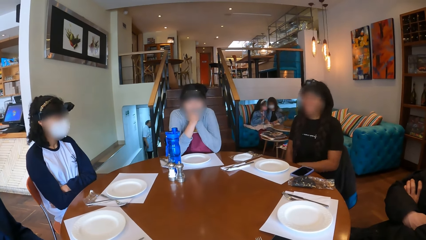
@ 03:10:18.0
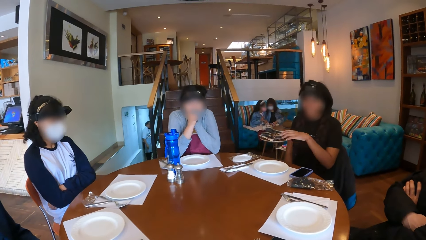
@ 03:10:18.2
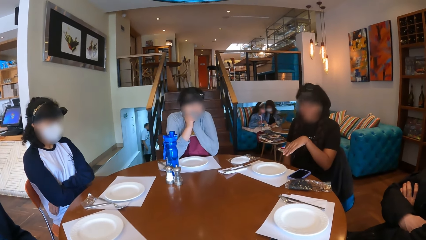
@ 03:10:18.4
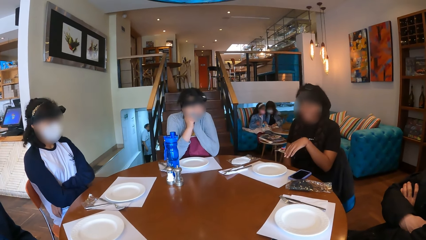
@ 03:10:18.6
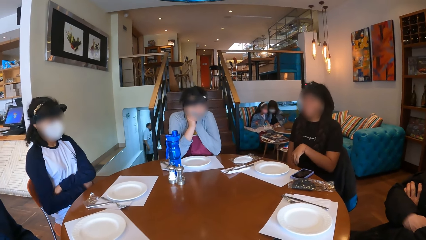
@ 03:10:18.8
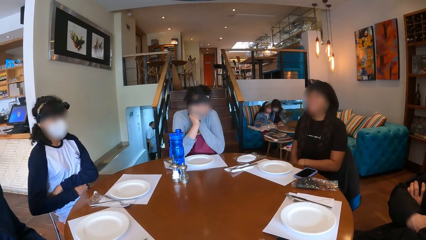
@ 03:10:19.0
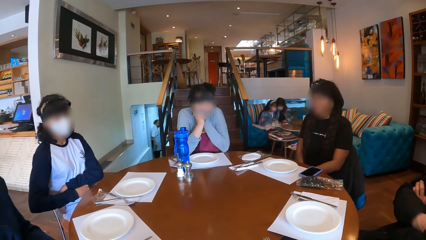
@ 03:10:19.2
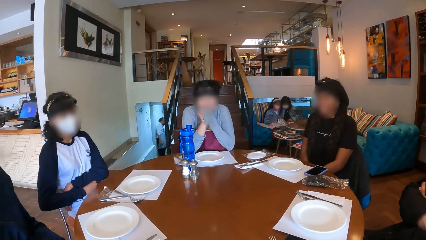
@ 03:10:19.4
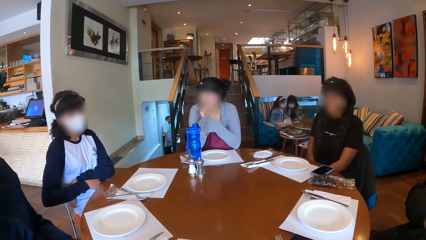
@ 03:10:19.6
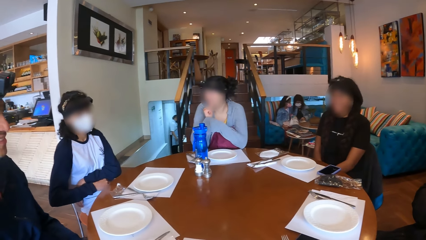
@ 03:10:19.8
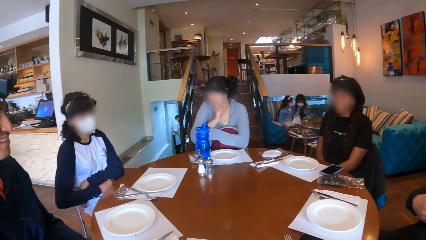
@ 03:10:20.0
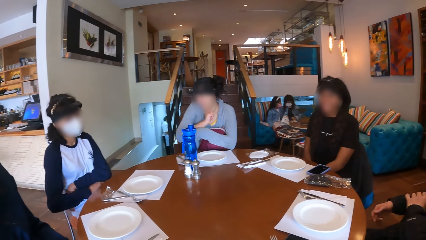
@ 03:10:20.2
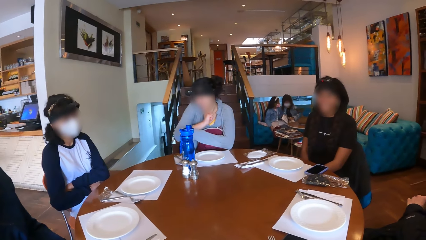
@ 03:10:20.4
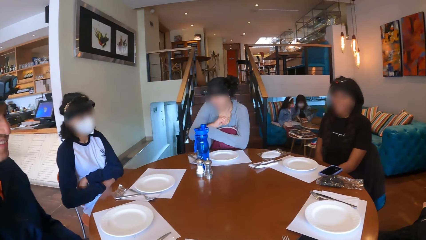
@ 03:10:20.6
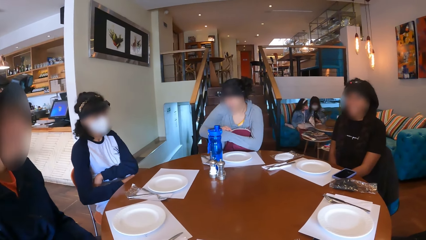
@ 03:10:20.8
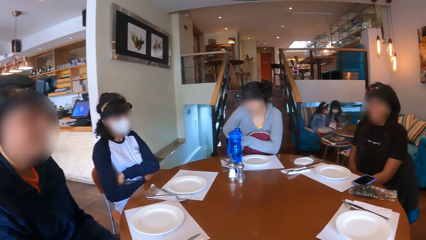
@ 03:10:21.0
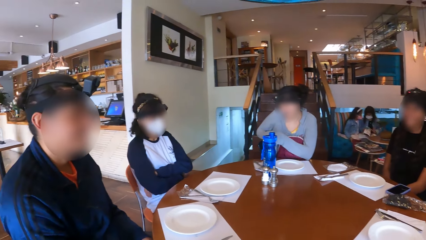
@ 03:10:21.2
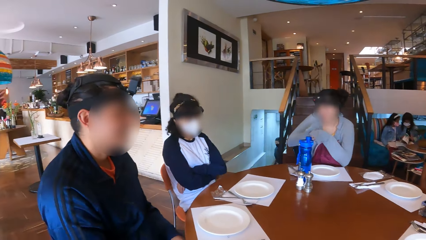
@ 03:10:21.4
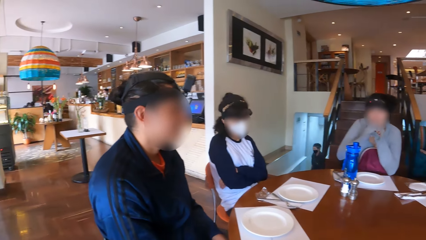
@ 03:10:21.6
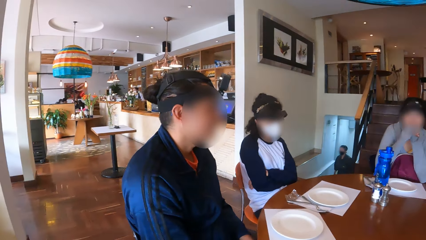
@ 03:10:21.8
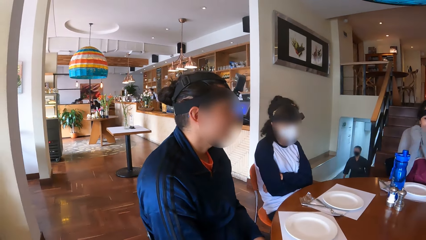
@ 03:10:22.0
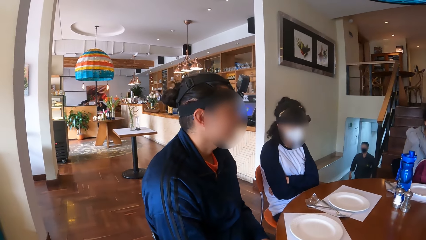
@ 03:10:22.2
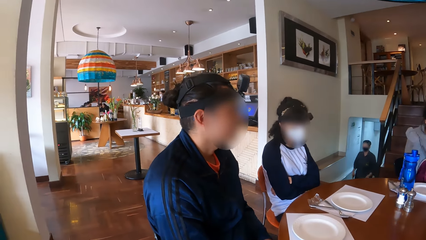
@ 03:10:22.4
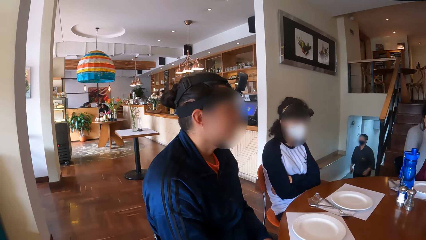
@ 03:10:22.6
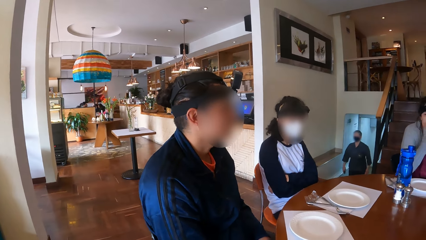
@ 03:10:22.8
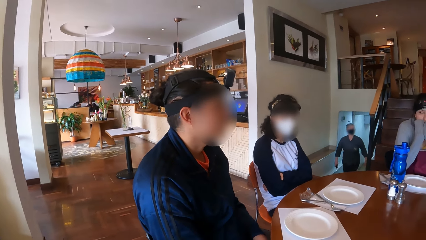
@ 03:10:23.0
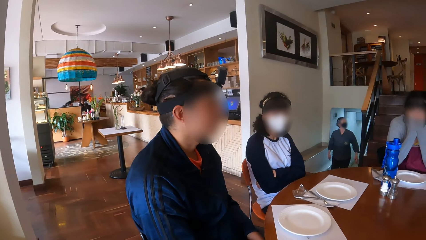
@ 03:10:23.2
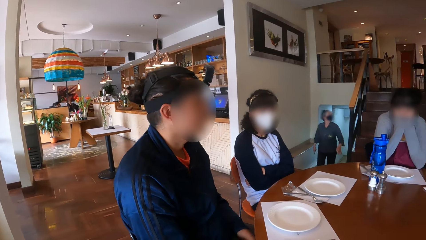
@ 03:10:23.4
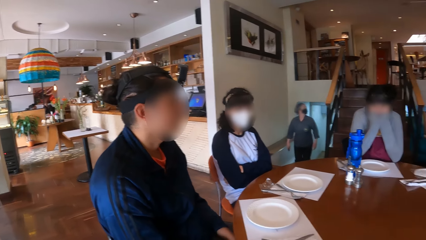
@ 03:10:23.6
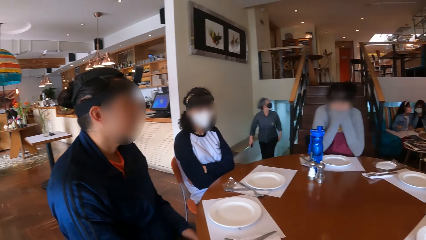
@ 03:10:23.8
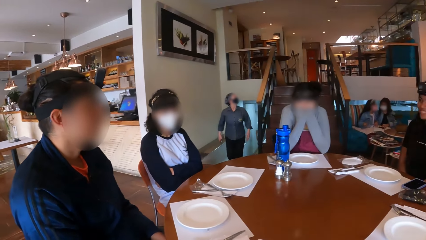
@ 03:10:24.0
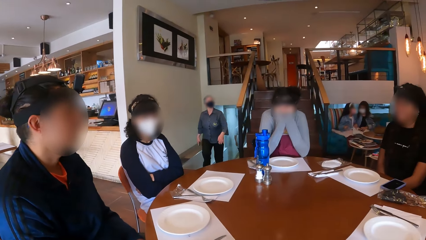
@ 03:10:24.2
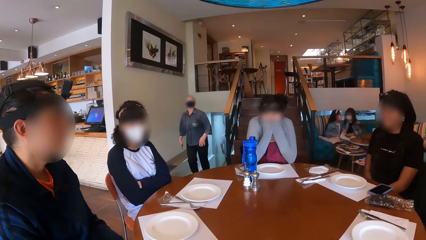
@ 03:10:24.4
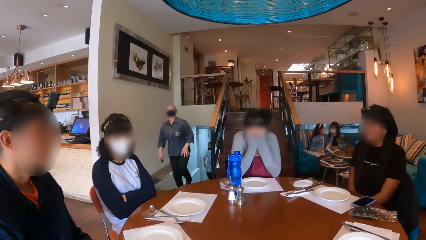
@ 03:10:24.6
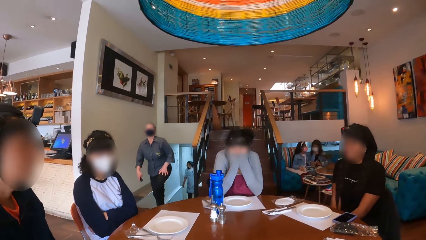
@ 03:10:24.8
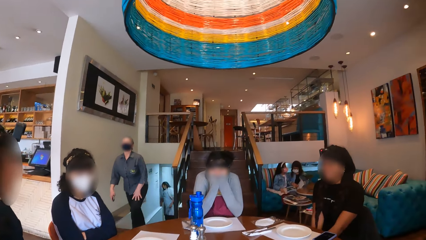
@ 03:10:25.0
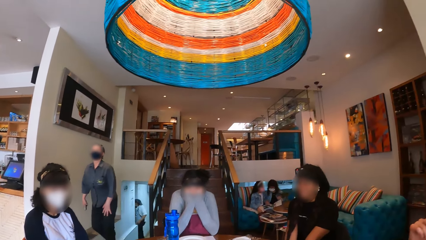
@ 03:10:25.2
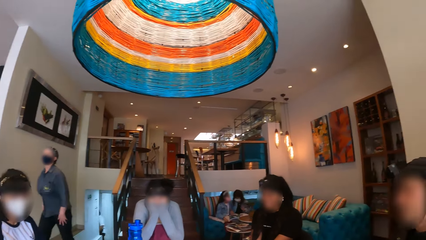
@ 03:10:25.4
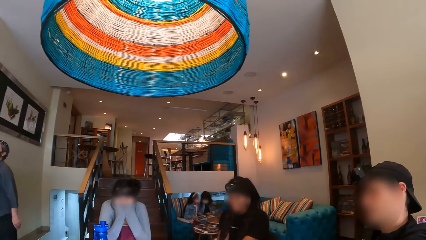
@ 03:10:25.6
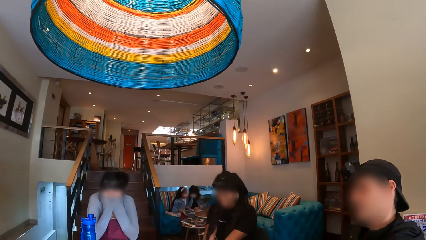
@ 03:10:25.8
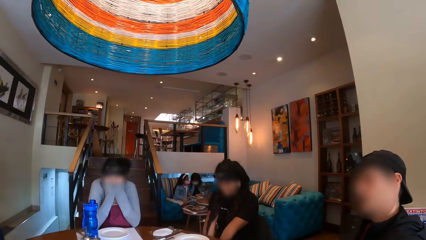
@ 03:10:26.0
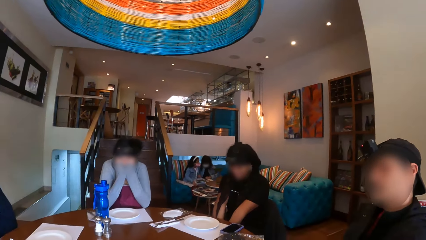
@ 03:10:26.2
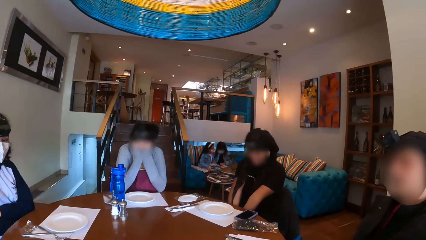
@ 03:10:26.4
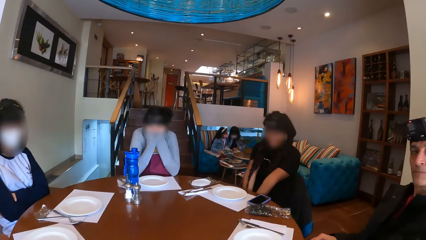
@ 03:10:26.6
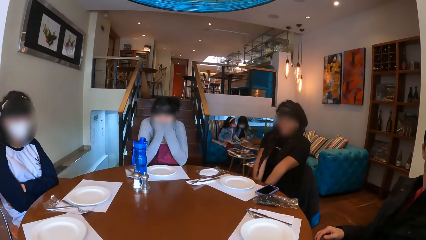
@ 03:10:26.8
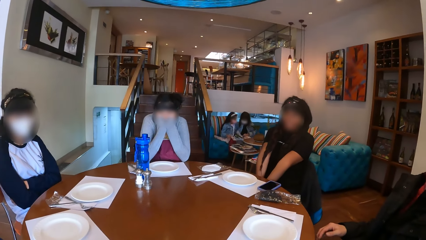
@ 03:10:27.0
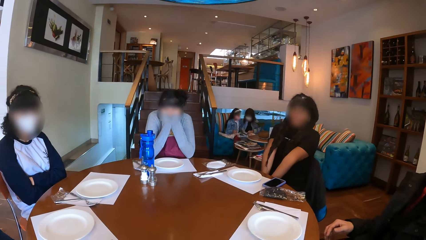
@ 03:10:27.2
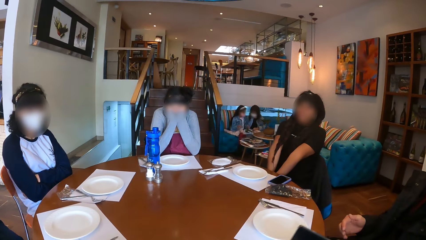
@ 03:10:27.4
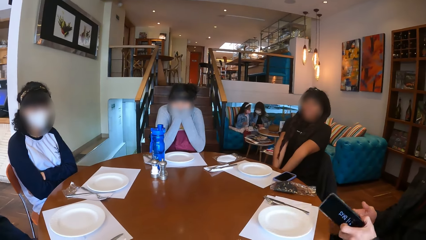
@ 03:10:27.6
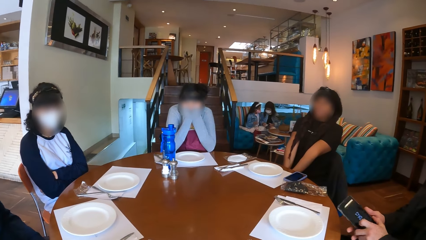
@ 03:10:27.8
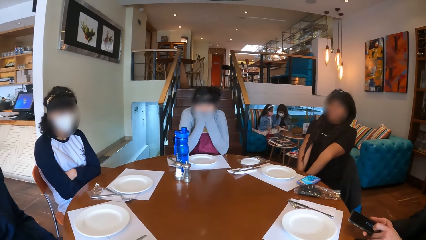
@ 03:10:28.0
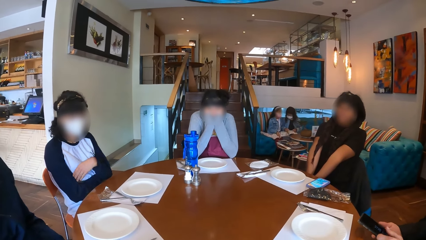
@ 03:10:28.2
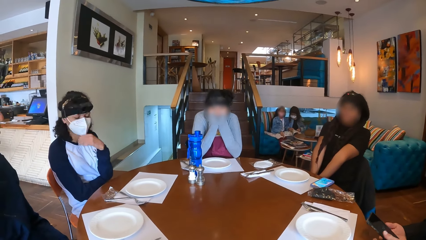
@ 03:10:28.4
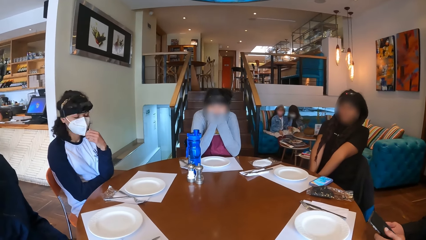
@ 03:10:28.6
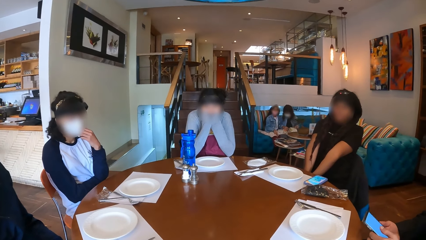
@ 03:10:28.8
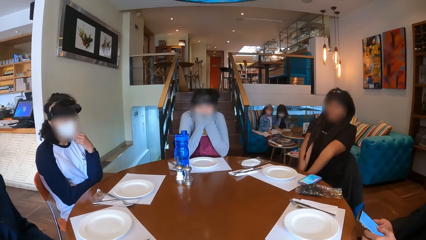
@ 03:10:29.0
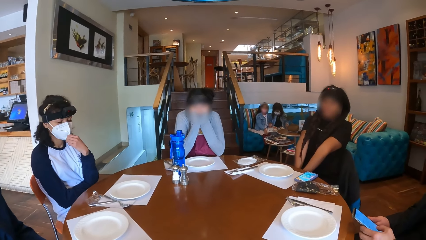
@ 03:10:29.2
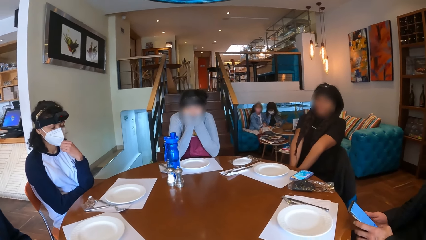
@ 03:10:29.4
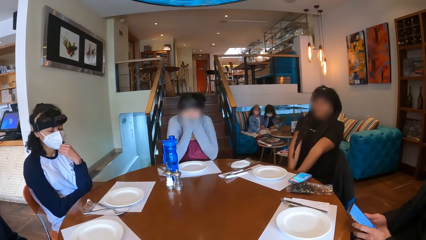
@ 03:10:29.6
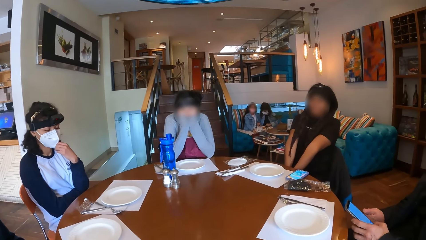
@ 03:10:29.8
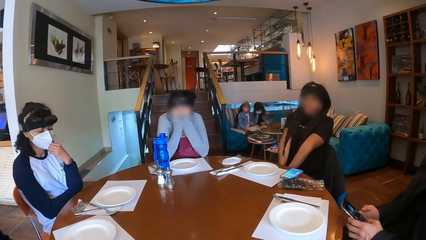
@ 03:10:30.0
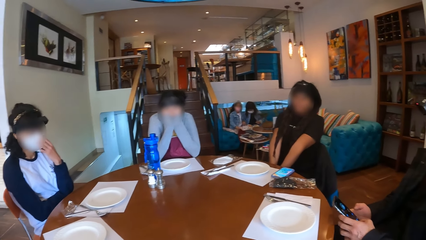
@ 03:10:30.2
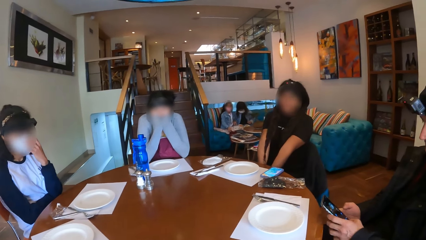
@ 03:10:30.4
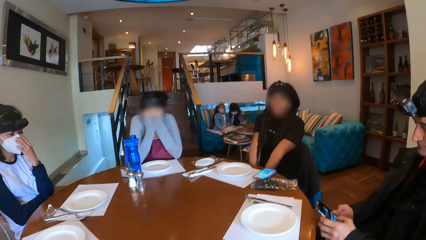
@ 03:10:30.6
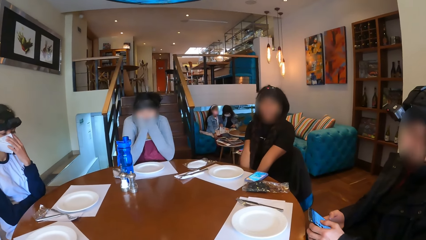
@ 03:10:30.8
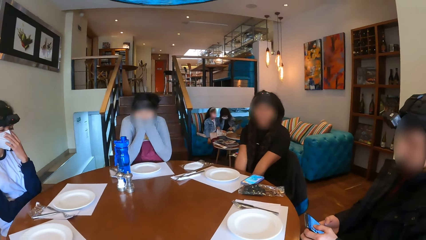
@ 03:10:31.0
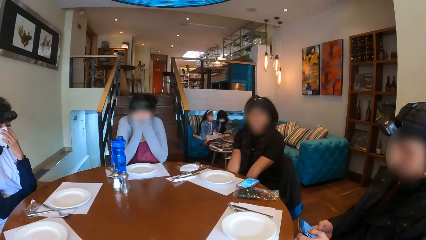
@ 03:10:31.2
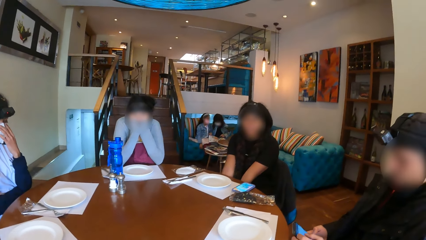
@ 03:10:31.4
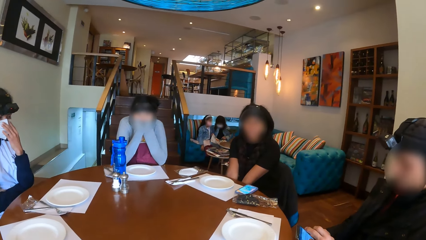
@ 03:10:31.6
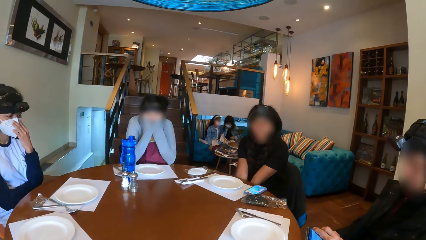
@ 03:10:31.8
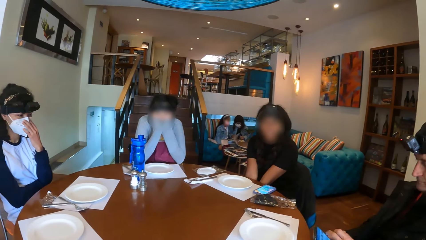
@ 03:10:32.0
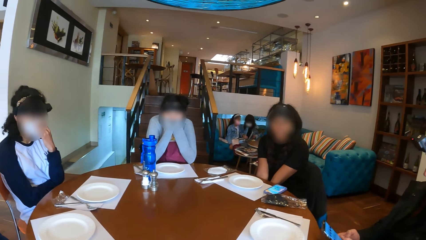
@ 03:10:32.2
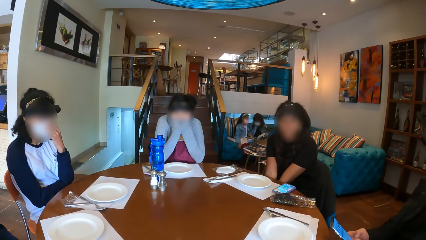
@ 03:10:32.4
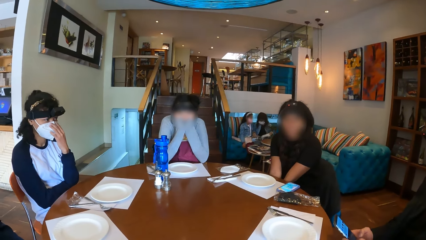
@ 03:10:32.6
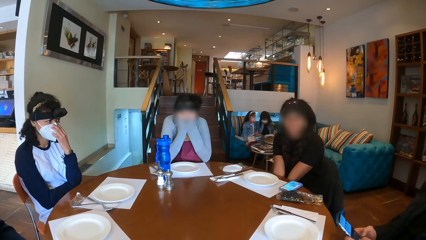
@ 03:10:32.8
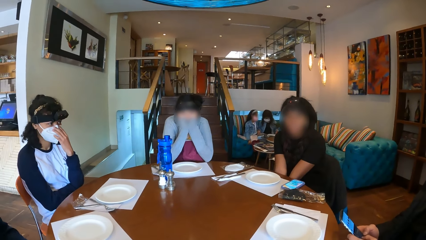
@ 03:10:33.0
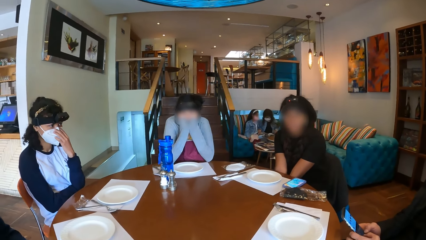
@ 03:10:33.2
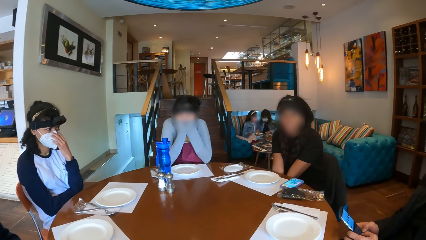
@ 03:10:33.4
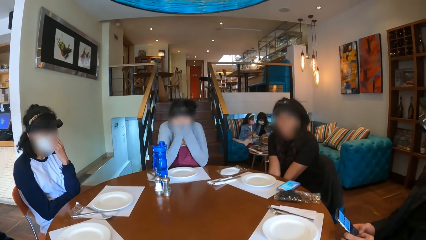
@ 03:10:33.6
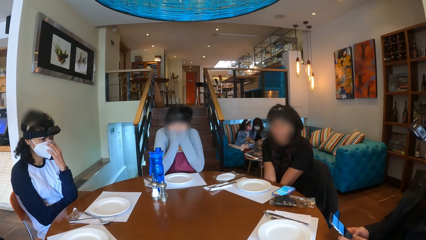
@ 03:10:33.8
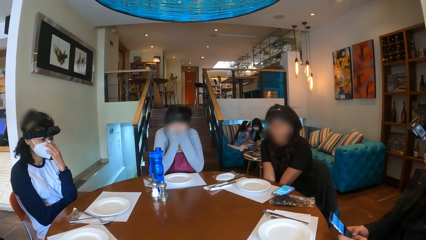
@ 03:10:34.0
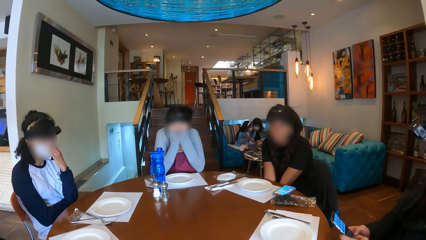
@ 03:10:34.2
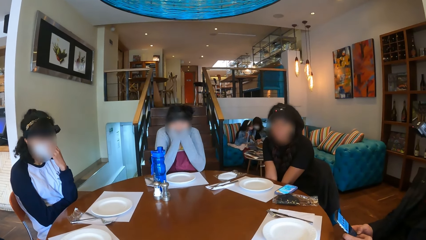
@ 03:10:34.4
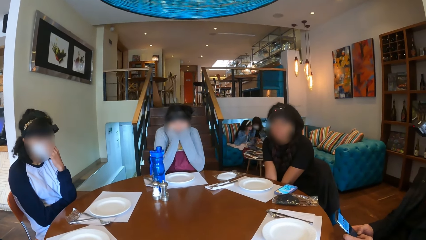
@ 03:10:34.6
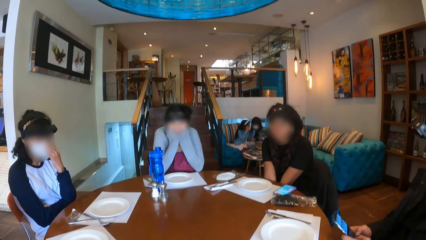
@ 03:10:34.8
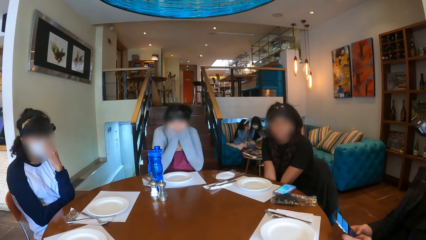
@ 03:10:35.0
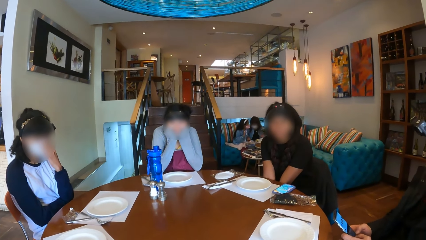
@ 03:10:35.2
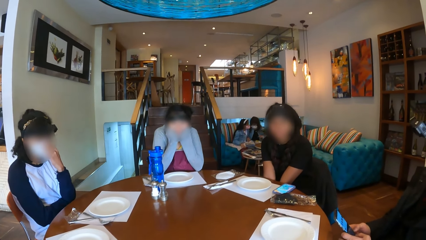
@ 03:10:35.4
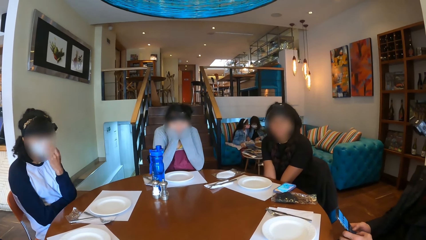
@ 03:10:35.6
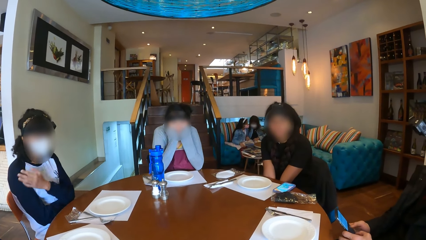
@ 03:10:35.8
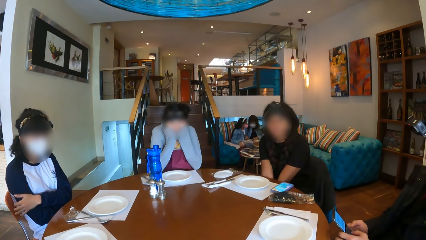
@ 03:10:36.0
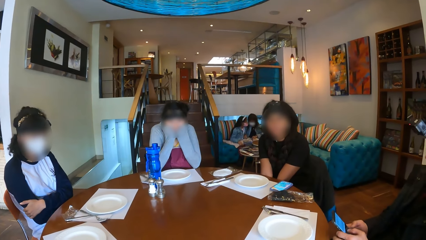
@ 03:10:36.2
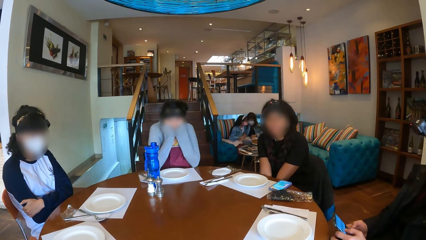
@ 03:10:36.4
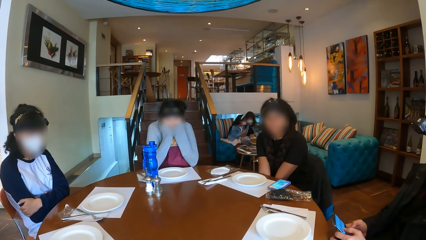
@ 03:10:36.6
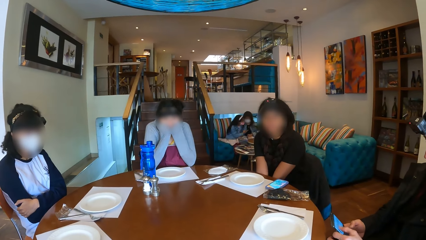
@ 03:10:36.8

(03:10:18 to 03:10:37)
A lady makes gestures. A woman adjusts a sweatshirt with her left hand. Another lady moves her hands. The camera wearer looks around. A man carries a phone from the table with his left hand. The man uses the phone with both hands. Another woman touches a nose mask on her face with her left hand. The man holds the phone. Another lady touches her mask.
